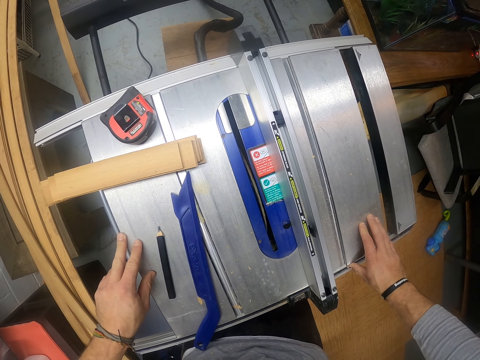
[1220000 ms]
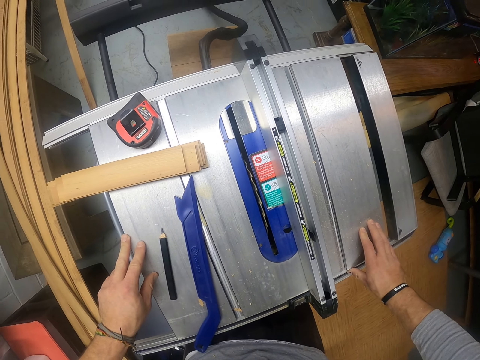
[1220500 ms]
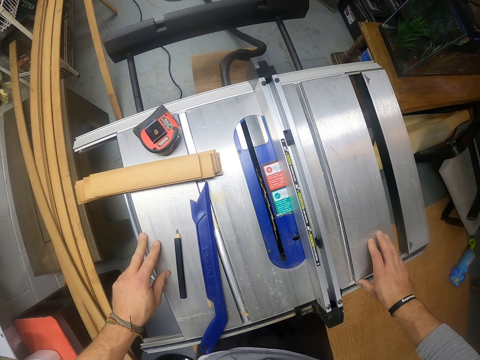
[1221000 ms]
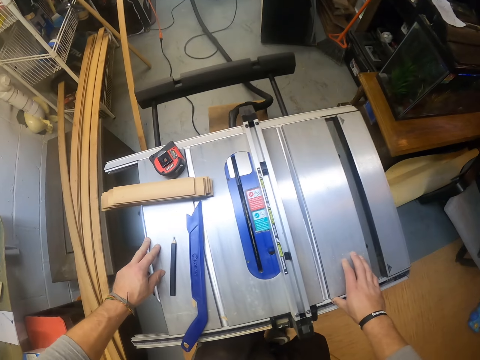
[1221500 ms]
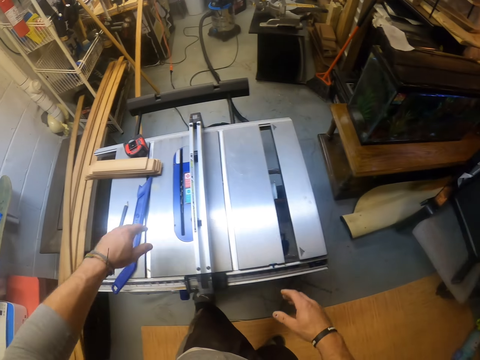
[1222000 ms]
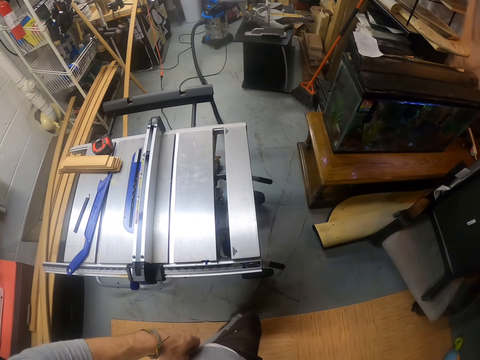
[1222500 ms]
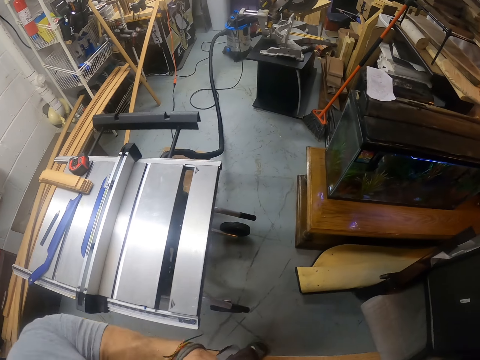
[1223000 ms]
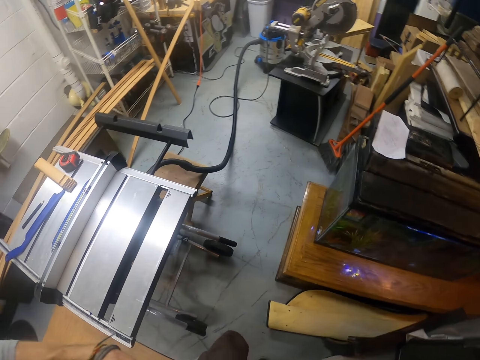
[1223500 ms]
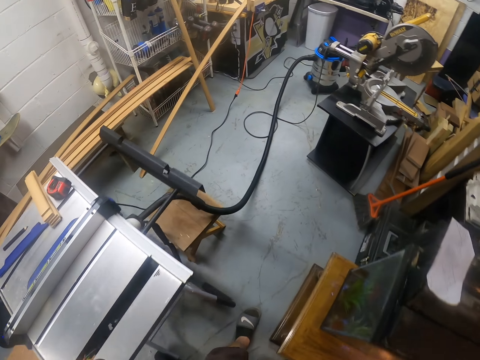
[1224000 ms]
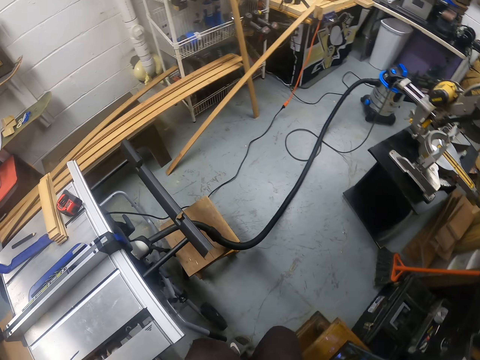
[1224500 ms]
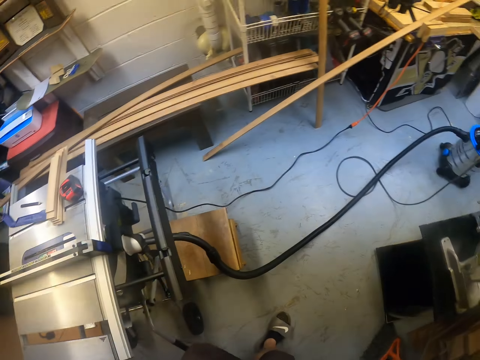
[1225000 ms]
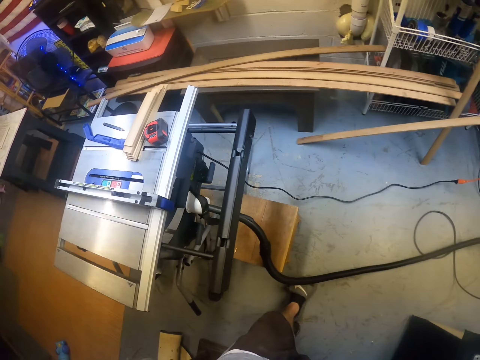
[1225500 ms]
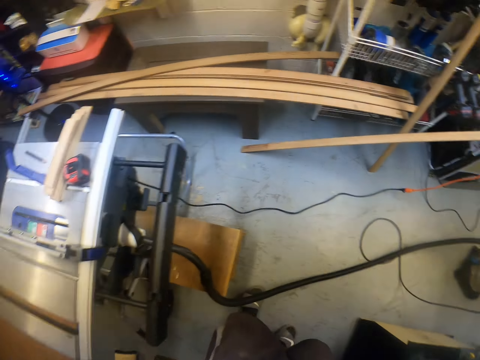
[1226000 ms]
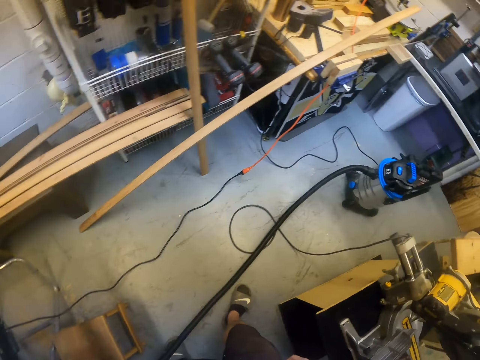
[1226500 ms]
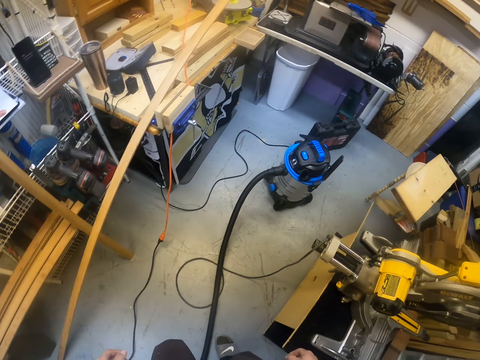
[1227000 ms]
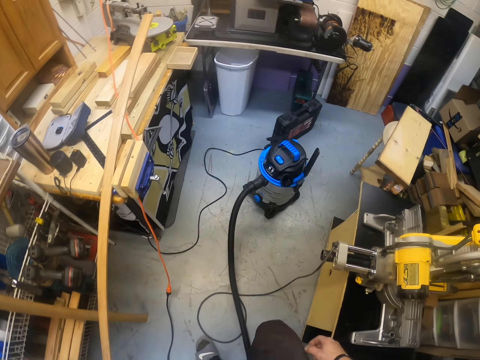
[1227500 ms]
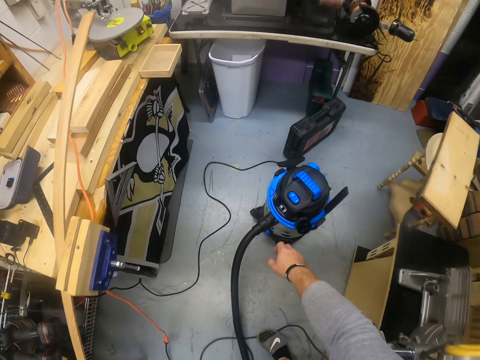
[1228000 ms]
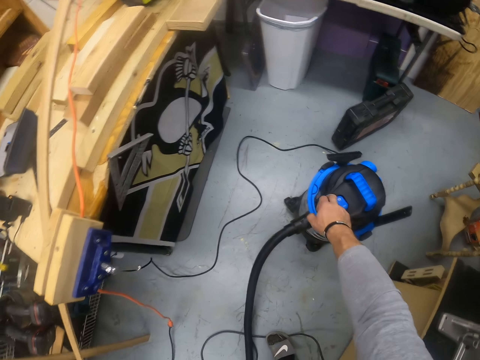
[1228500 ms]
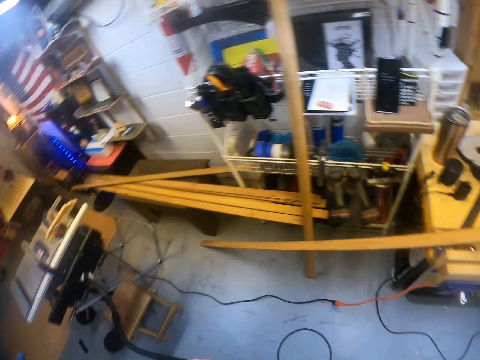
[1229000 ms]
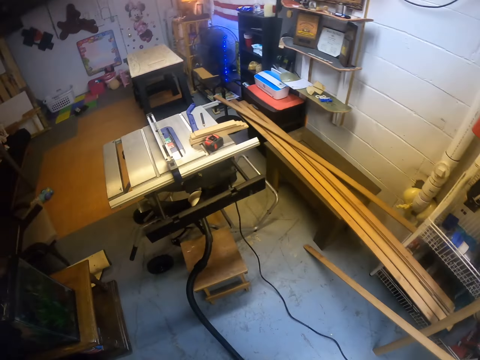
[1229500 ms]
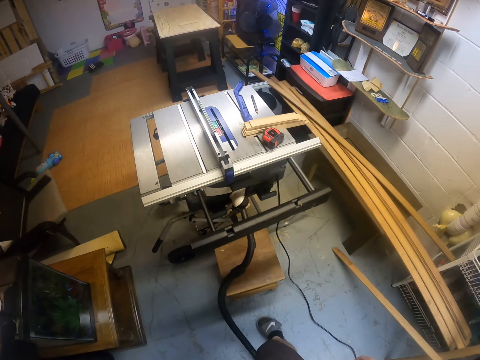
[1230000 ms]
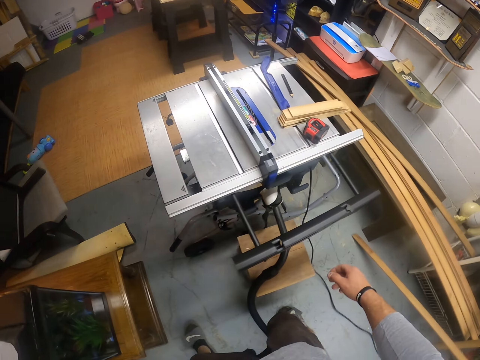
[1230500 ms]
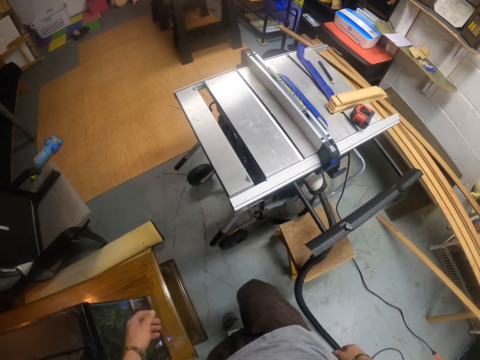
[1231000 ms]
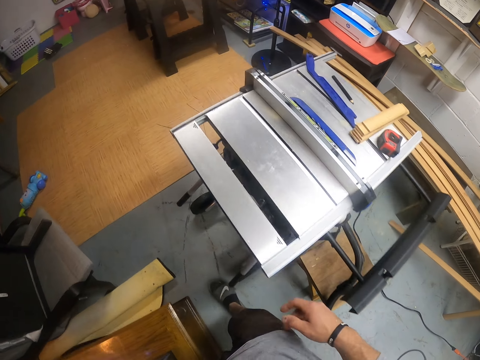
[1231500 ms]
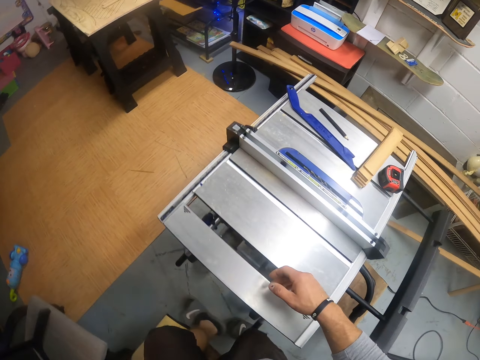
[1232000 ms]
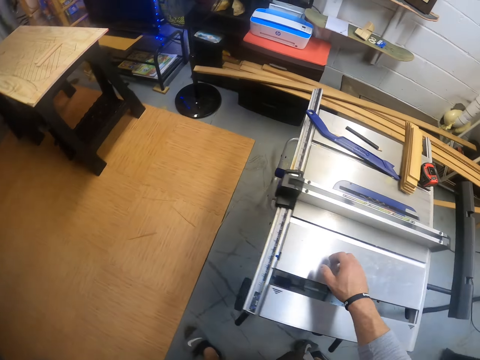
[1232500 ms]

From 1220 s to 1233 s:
The camera wearer walks around the room to a vacuum cleaner. They turn off the vacuum cleaner. They press a button on the vacuum cleaner. They walk towards the table saw.

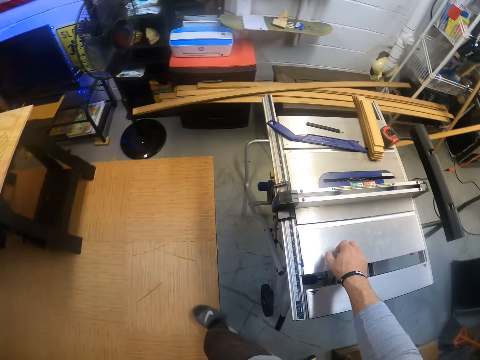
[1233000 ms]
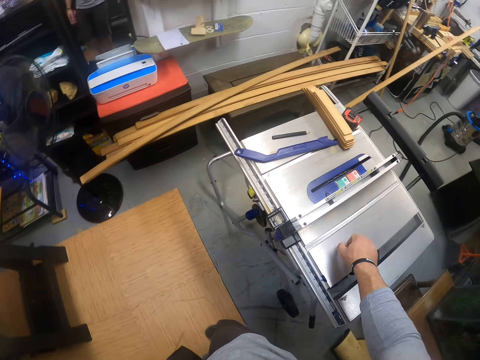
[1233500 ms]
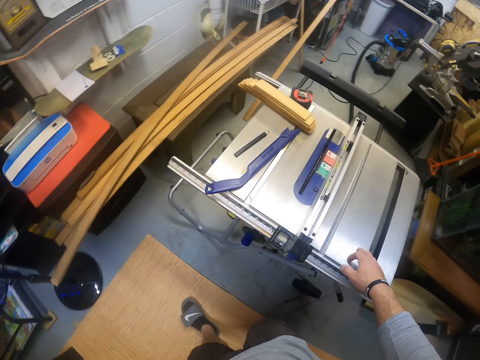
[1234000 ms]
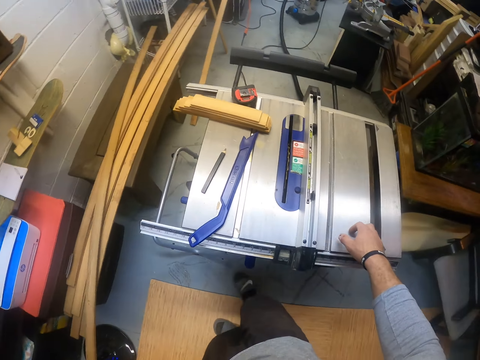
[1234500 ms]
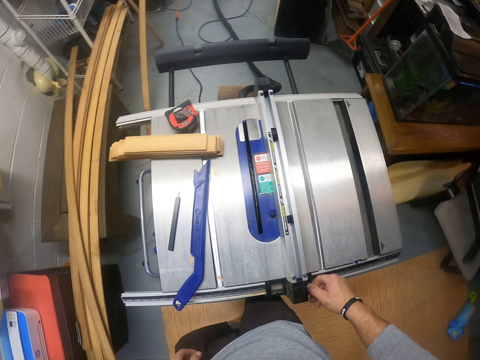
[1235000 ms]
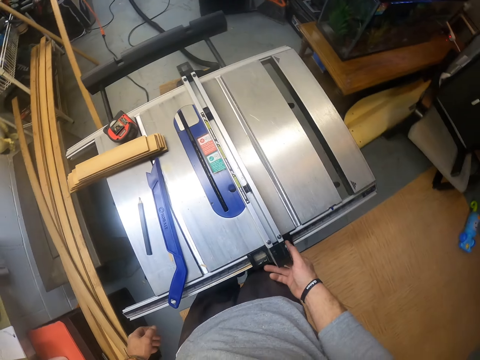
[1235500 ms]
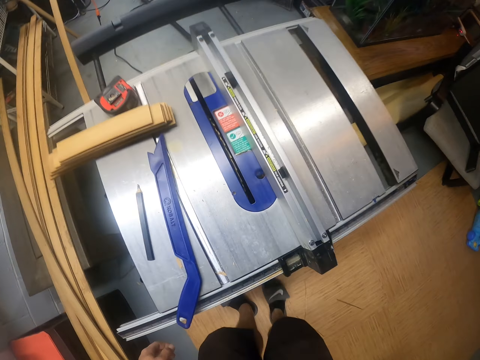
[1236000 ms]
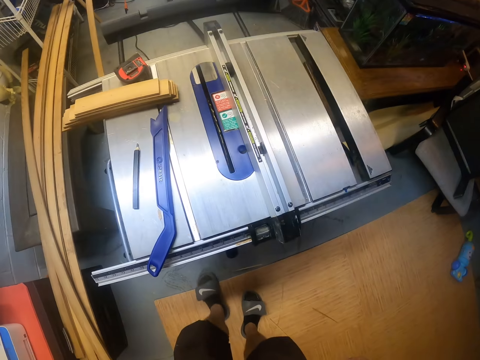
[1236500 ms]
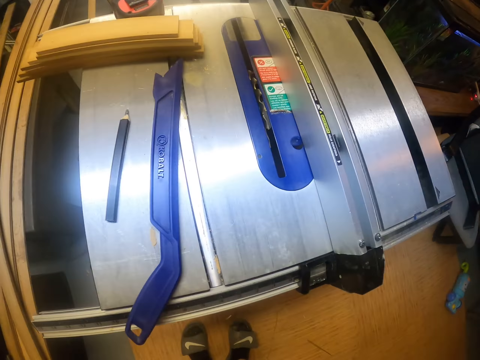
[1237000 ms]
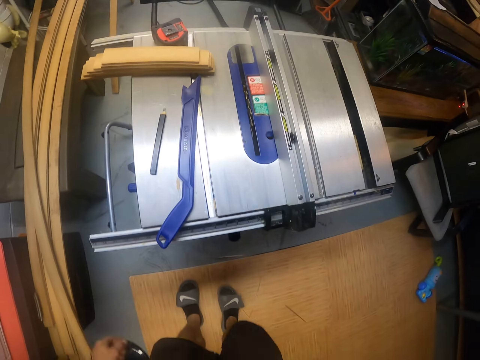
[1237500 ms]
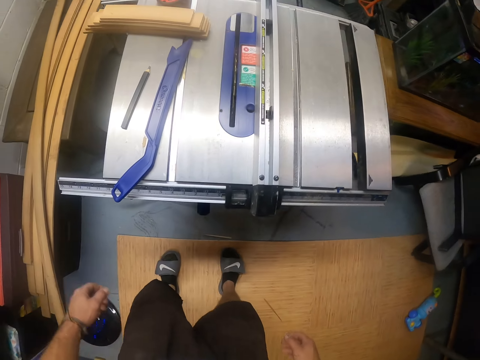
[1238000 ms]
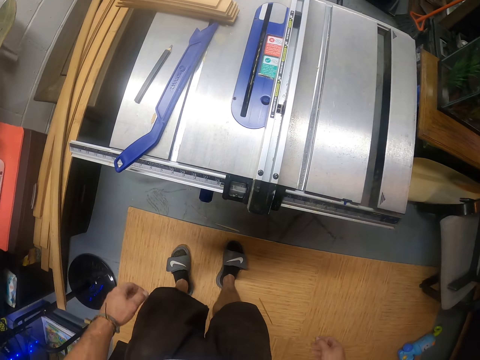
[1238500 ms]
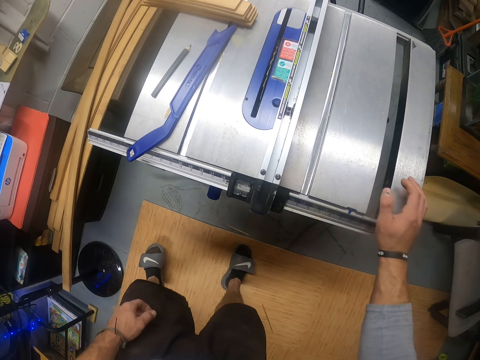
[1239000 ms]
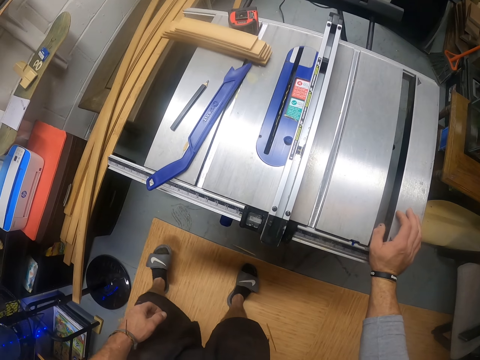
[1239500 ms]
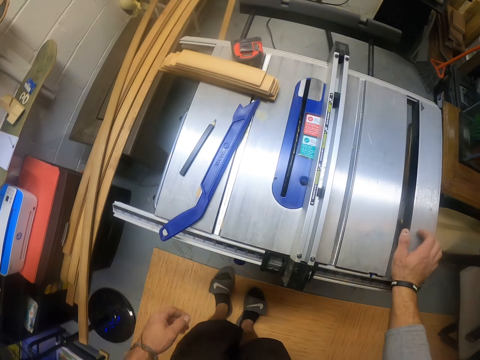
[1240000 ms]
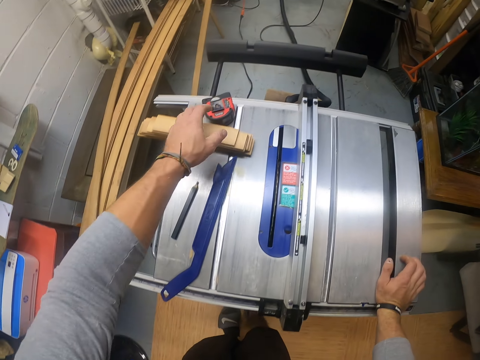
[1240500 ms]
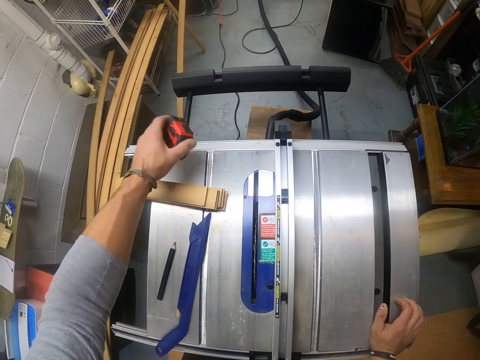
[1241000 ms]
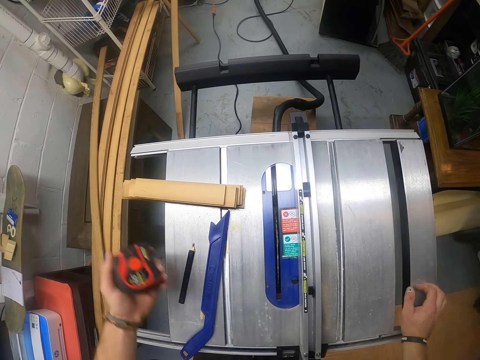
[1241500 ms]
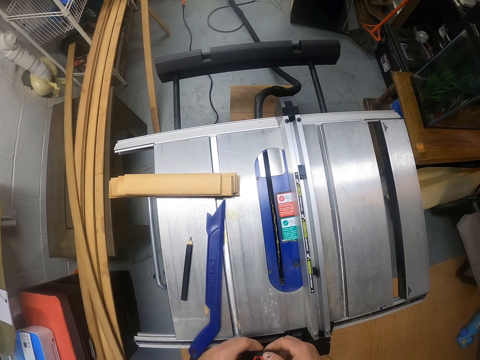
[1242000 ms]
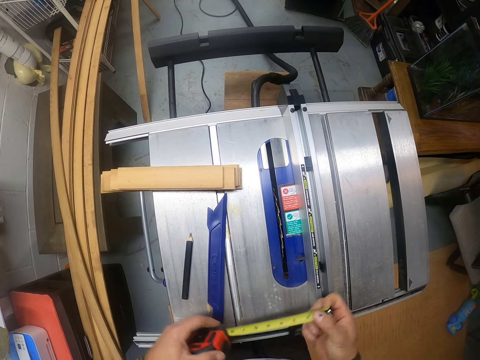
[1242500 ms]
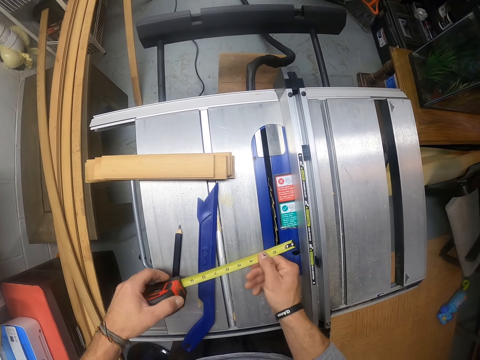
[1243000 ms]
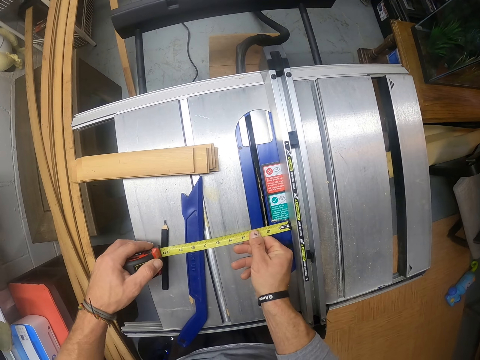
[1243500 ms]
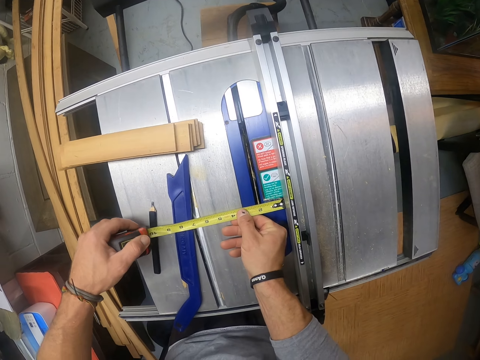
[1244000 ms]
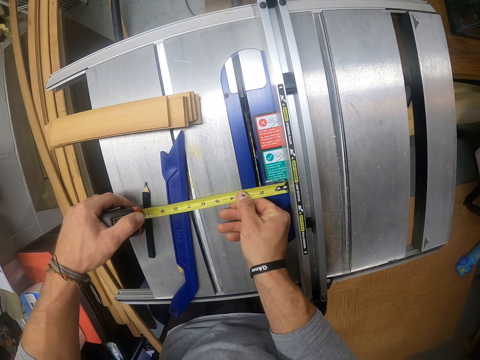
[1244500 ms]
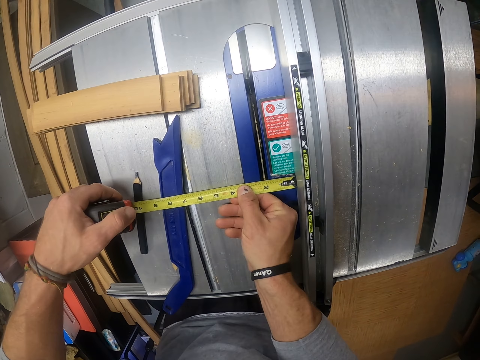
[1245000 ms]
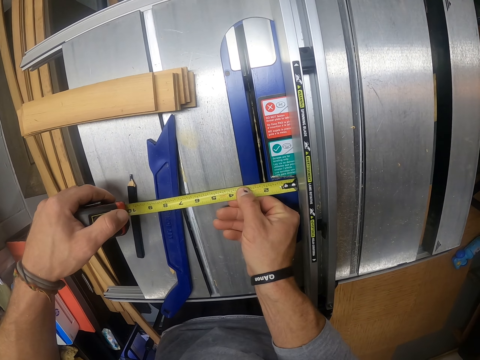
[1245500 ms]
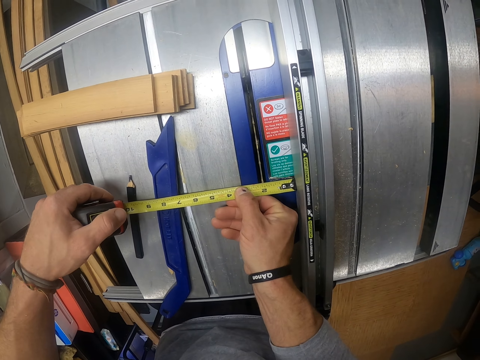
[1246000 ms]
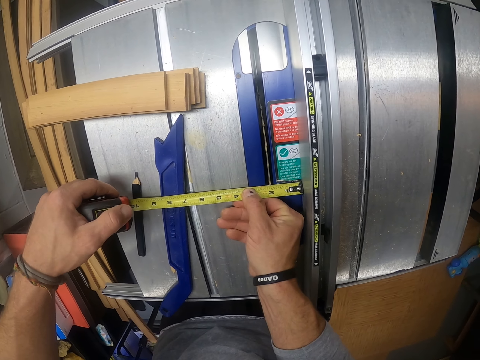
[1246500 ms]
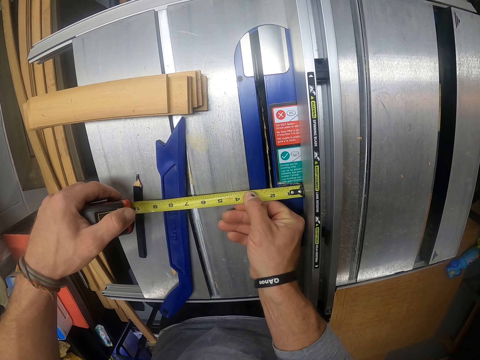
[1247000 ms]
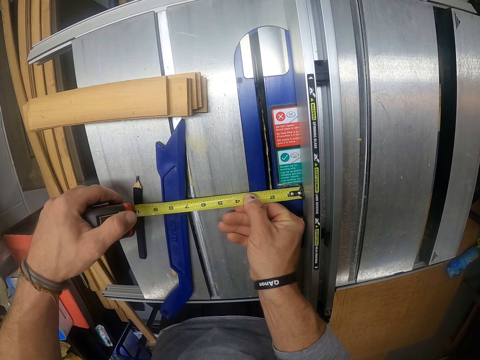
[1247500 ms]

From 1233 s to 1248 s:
The camera wearer touches the wood cutting machine or table saw with his right hand. He stares at the table saw. He touches the table saw. He moves the leg. He picks up a tape measure from the wood cutting machine with his left hand. He pulls the tape measure. He holds the tape measure with both hands. He measures the wood cutting machine with the tape measure.
